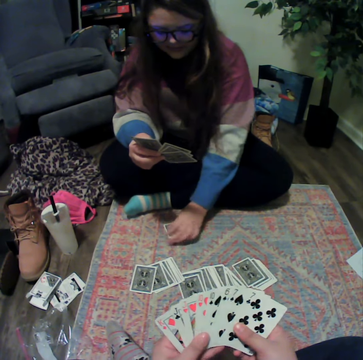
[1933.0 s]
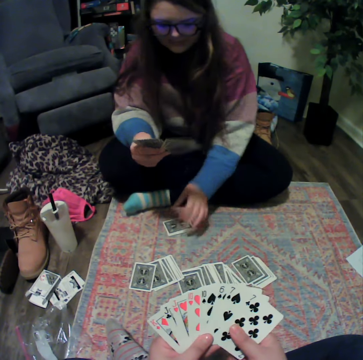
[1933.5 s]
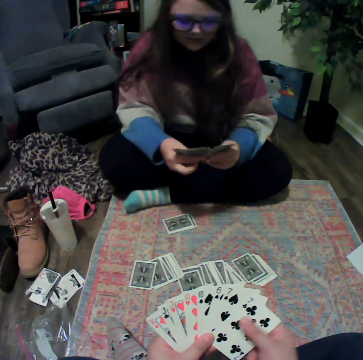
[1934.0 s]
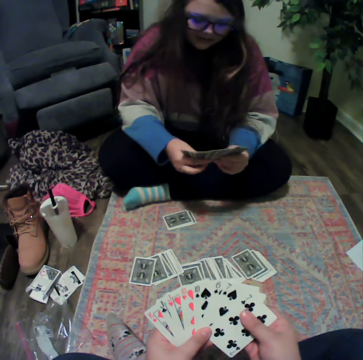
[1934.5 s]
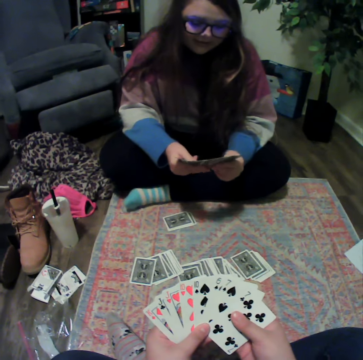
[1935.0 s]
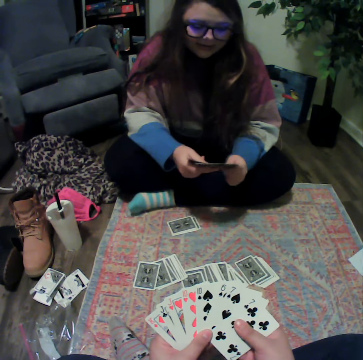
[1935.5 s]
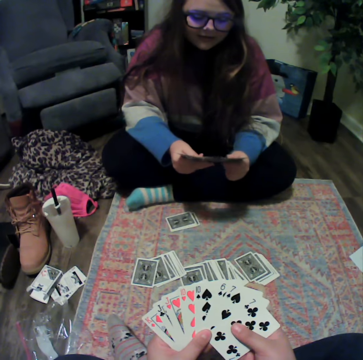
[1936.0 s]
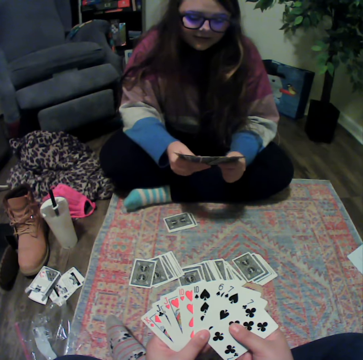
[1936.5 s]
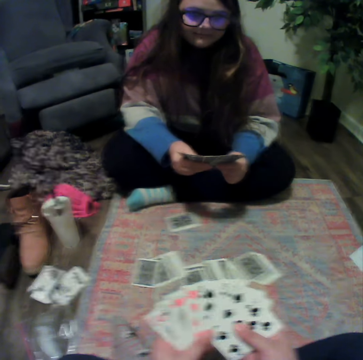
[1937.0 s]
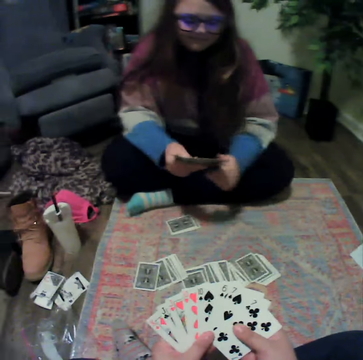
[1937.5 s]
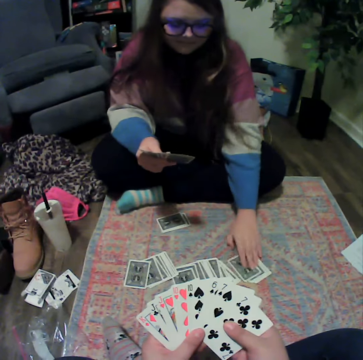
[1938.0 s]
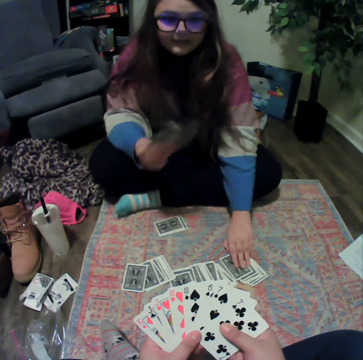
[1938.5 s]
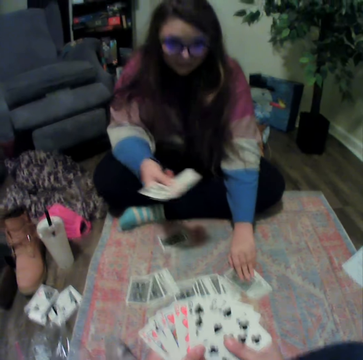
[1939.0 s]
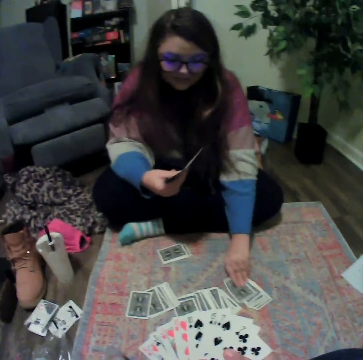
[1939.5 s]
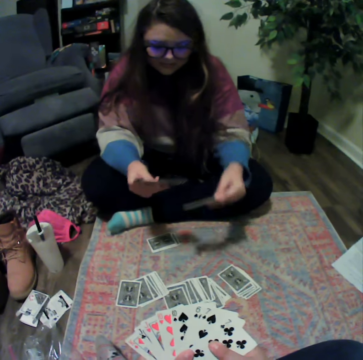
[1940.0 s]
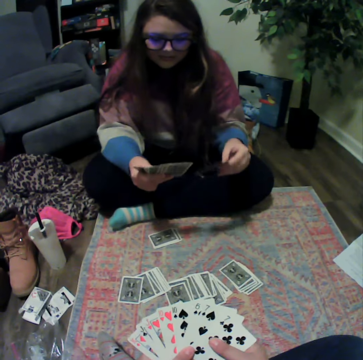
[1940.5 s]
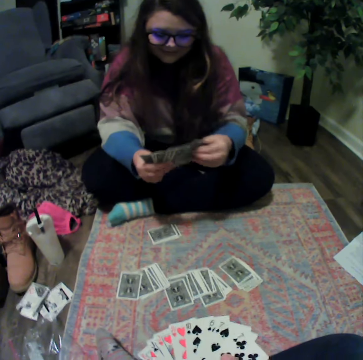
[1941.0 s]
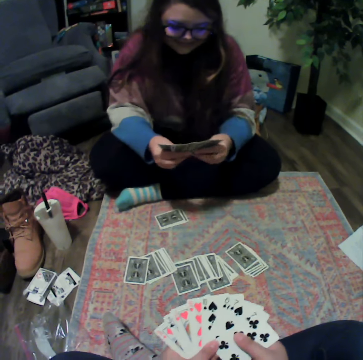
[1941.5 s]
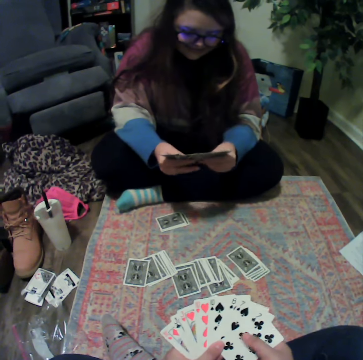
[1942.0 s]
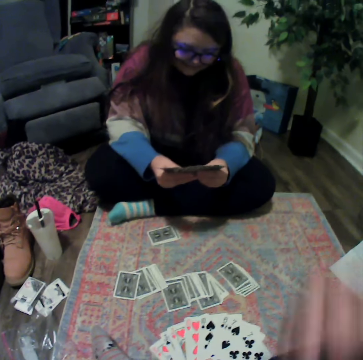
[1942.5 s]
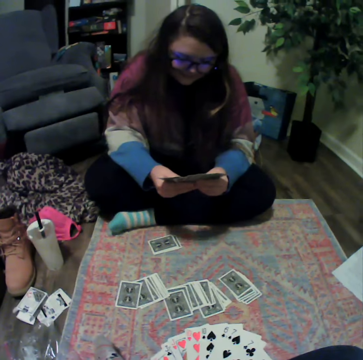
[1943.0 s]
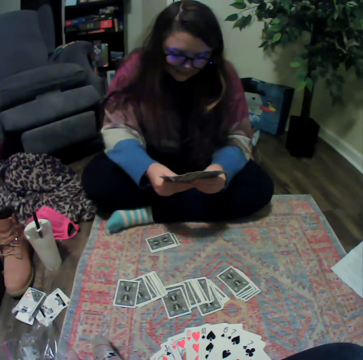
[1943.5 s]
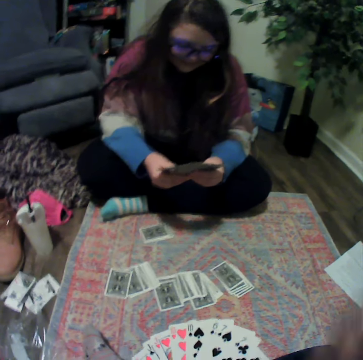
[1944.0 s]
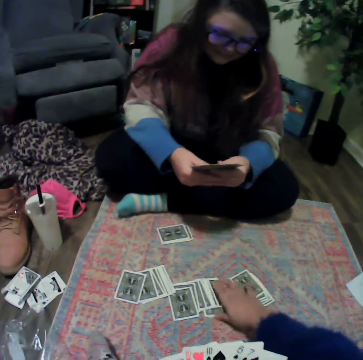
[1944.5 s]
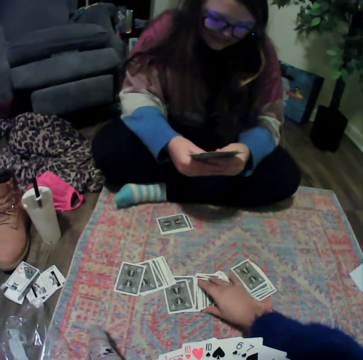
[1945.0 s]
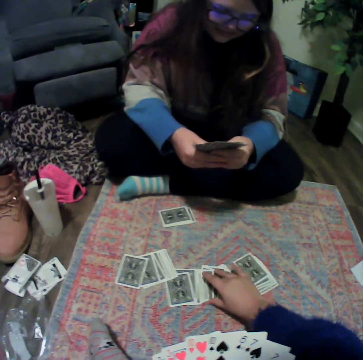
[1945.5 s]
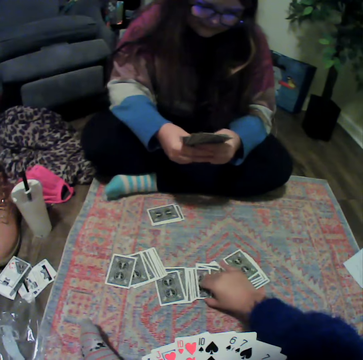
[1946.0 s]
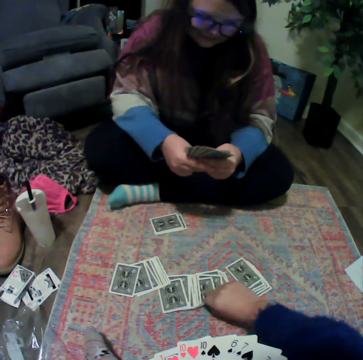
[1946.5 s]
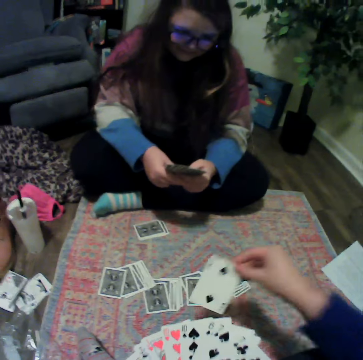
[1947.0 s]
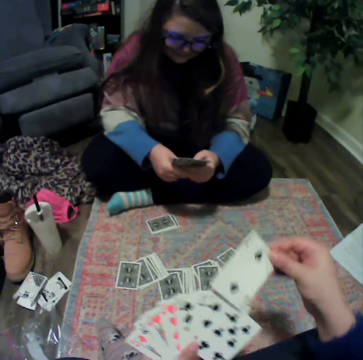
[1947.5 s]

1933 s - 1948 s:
A lady places the cards on the mat. The camera wearer reshuffles the cards. The lady reshuffles the cards and talks with the camera wearer. The lady picks the card from the mat and reshuffles the cards. The camera wearer lifts his hand. He puts down his hand. The lady picks the card from the mat.

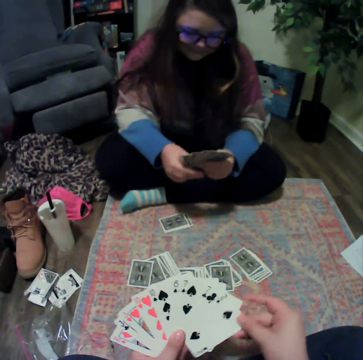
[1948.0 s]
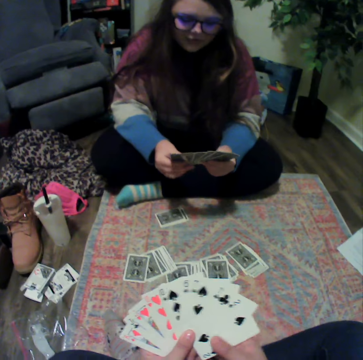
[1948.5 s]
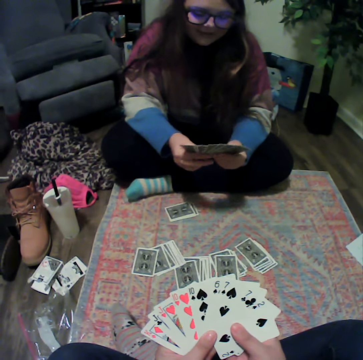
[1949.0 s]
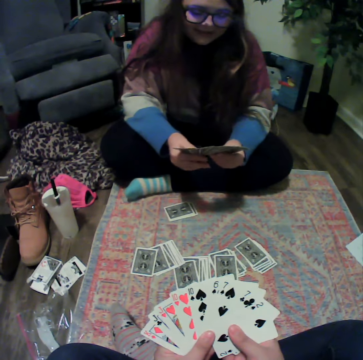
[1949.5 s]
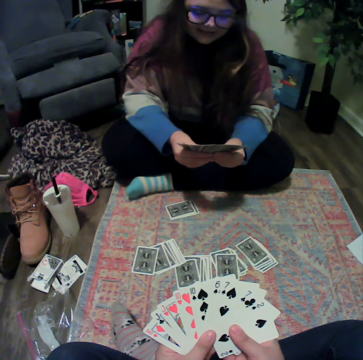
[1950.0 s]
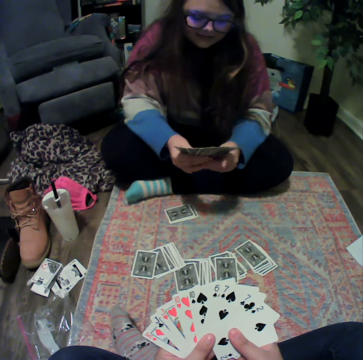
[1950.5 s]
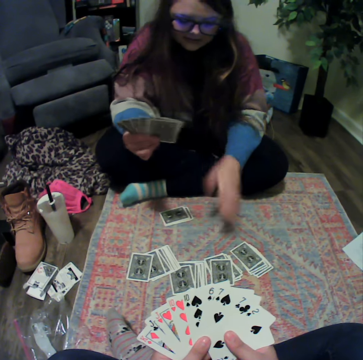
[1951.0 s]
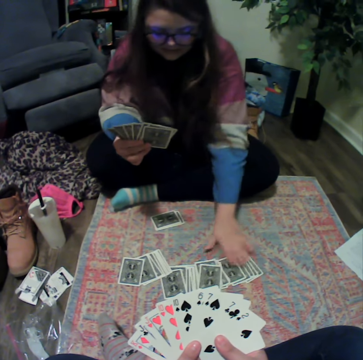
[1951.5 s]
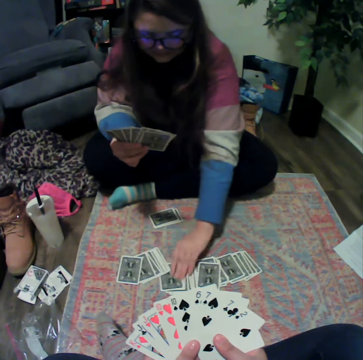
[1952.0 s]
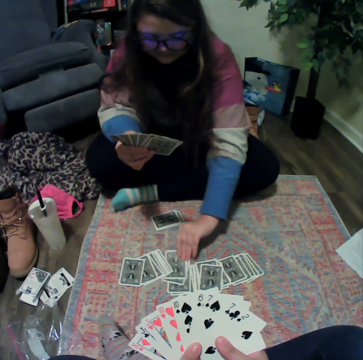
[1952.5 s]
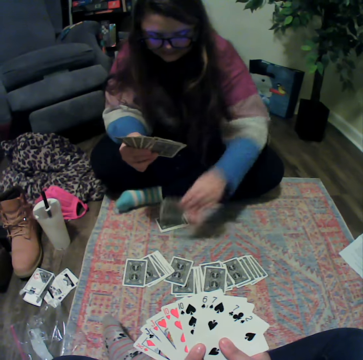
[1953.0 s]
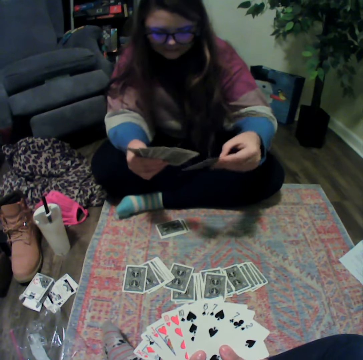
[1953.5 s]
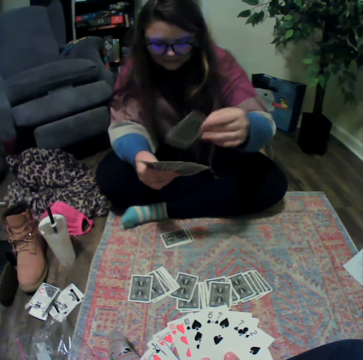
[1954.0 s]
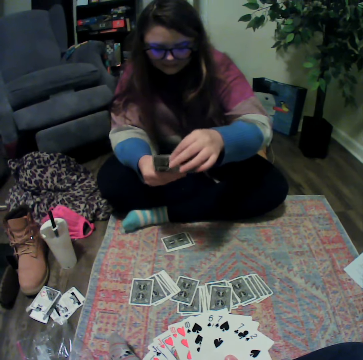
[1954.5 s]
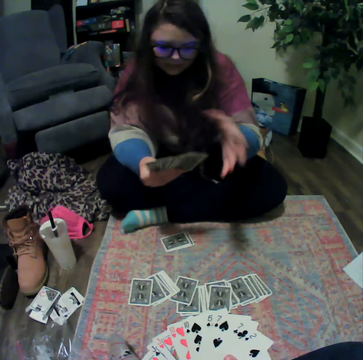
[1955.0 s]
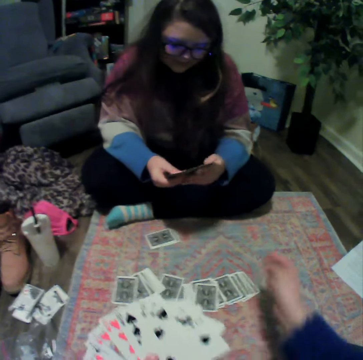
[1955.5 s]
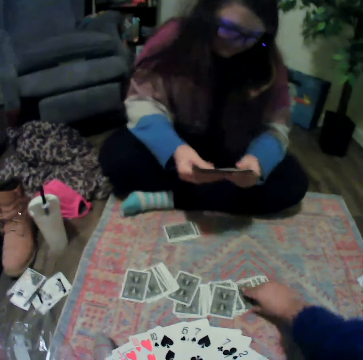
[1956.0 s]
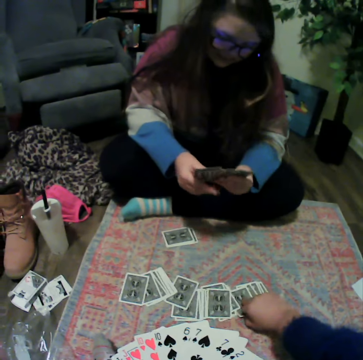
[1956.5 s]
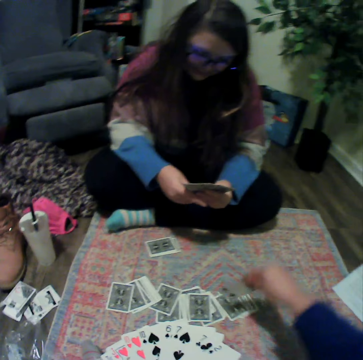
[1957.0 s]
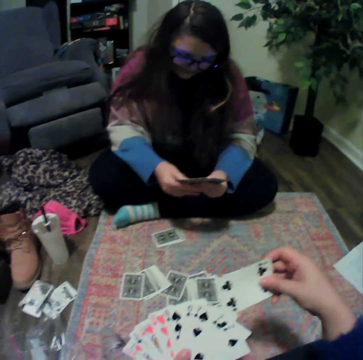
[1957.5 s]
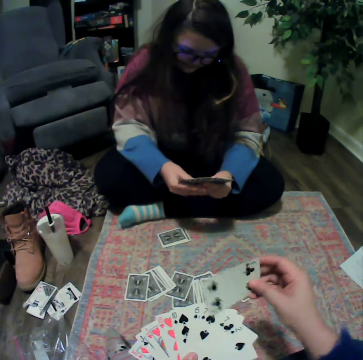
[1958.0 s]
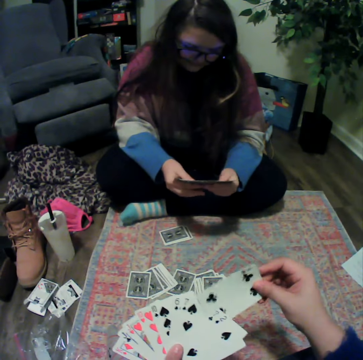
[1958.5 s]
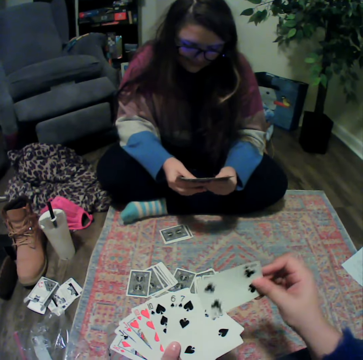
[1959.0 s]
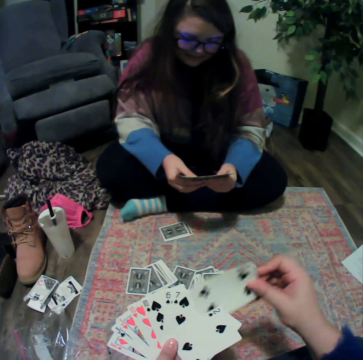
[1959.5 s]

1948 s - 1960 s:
A lady reshuffles the cards and picks the card from the table. The camera wearer picks the card from the mat.

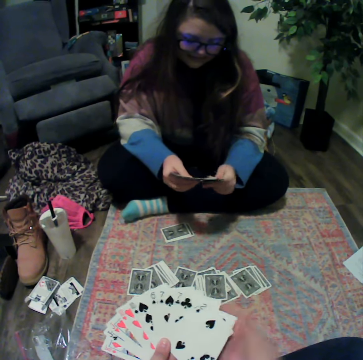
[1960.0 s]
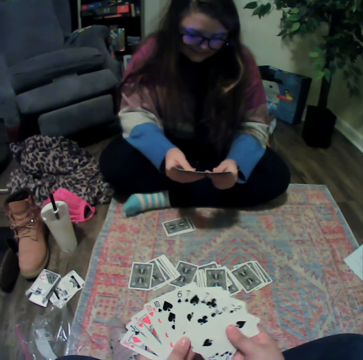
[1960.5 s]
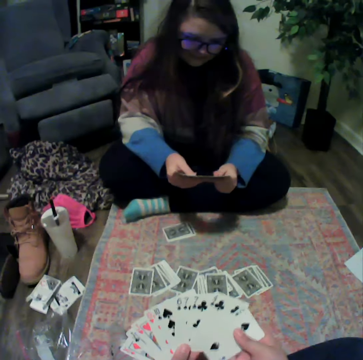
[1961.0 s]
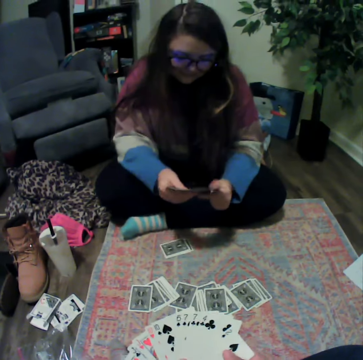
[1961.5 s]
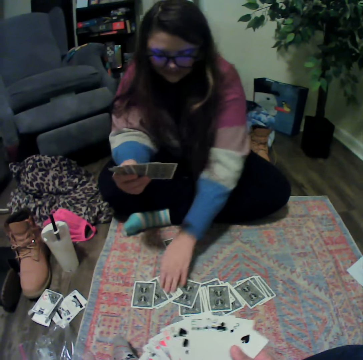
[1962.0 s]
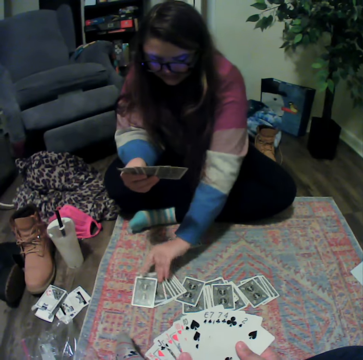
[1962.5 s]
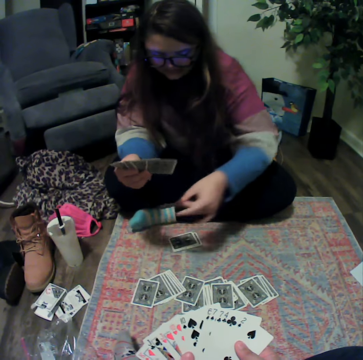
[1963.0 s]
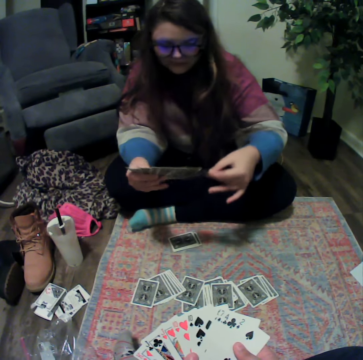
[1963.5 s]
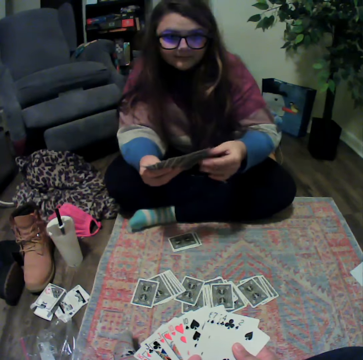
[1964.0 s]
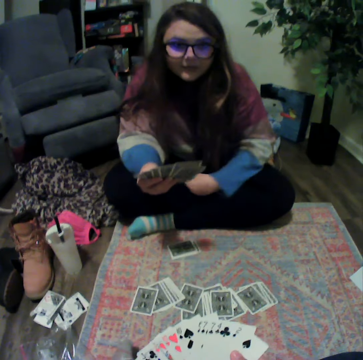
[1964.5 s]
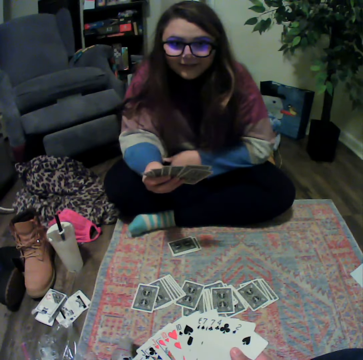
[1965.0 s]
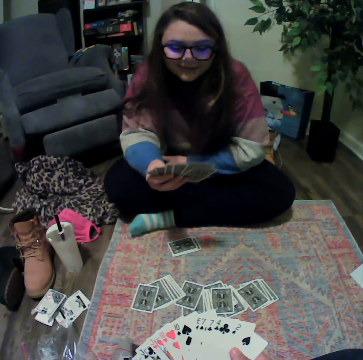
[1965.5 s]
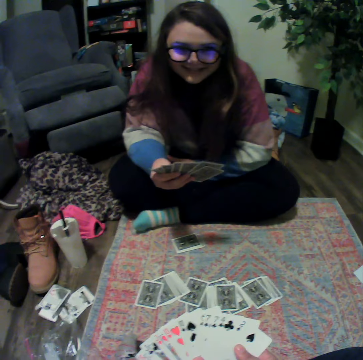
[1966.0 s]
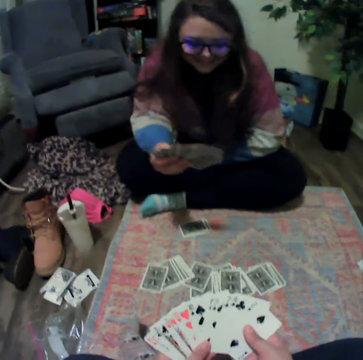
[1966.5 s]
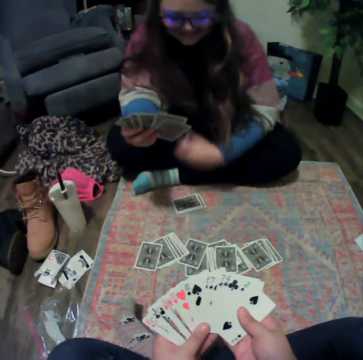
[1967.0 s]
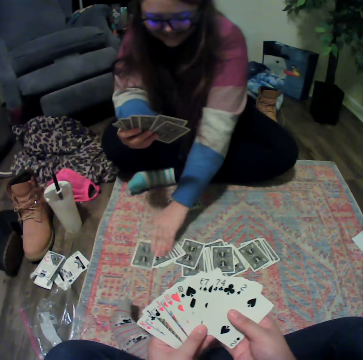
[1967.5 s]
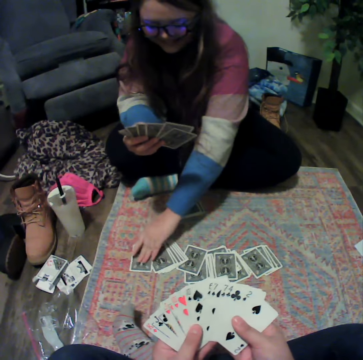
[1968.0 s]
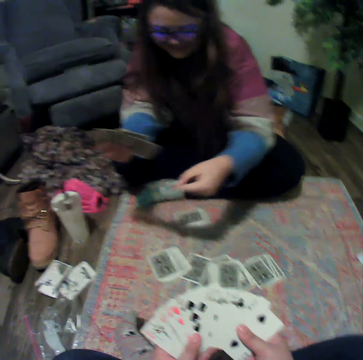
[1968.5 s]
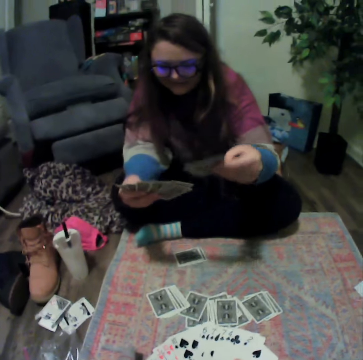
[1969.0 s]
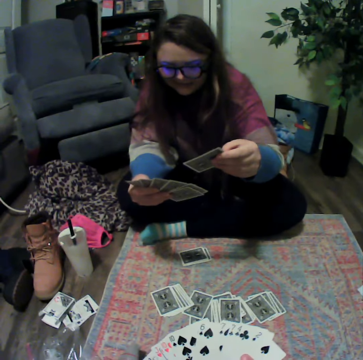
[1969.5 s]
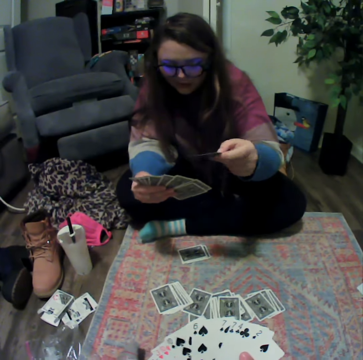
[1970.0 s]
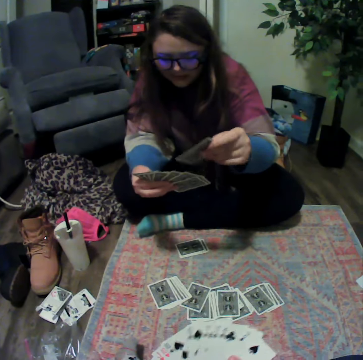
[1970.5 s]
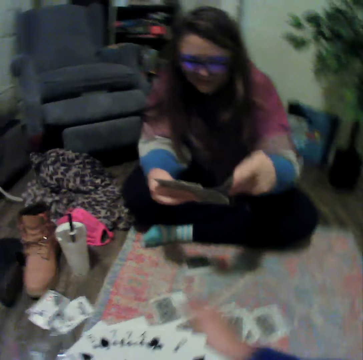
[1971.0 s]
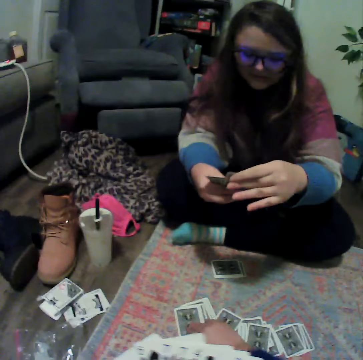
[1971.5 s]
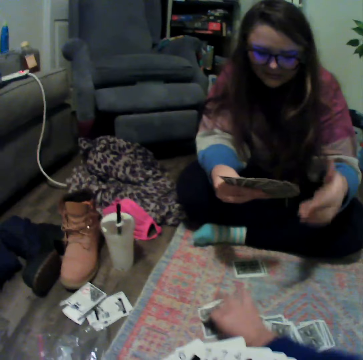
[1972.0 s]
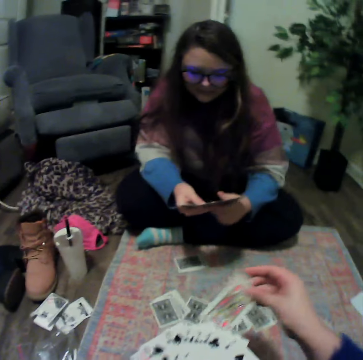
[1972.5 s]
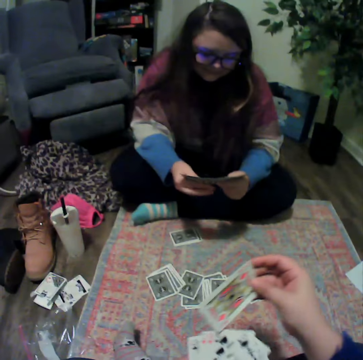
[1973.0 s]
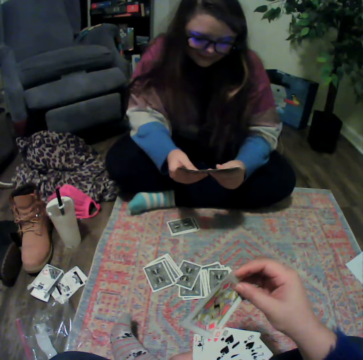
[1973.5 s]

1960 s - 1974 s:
A lady reshuffles the cards. The camera wearer reshuffles the cards. The lady picks the card and talks with the camera wearer. The camera wearer talks with the lady. The lady picks the card. The camera wearer picks the card.
